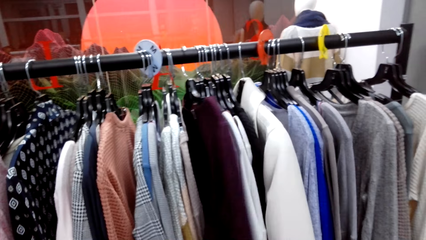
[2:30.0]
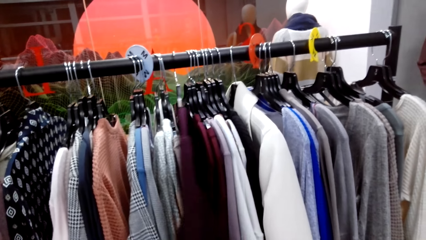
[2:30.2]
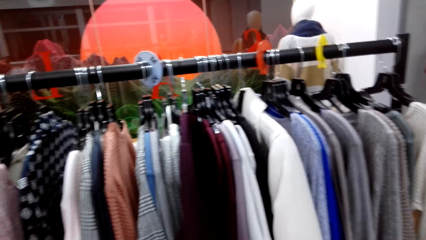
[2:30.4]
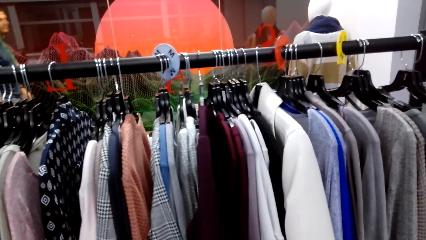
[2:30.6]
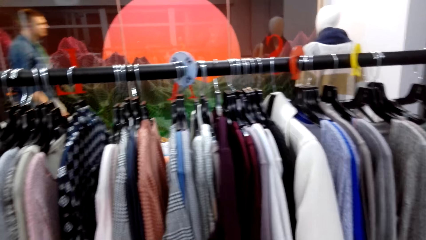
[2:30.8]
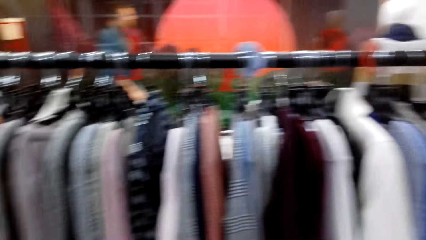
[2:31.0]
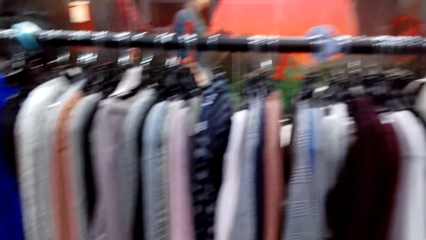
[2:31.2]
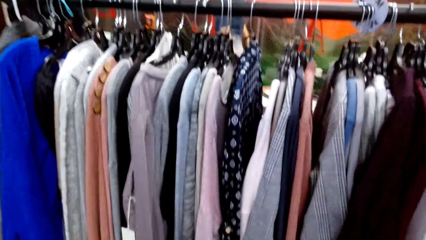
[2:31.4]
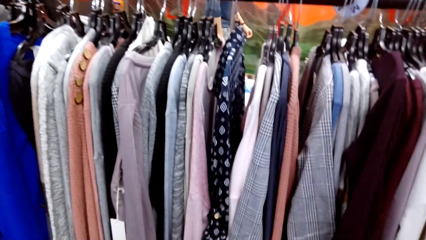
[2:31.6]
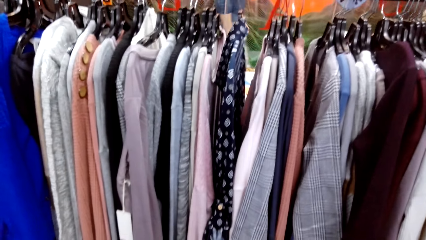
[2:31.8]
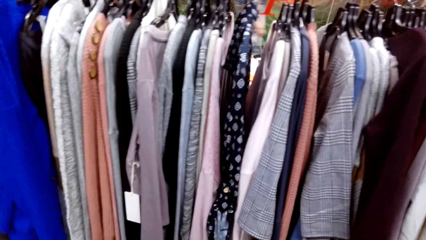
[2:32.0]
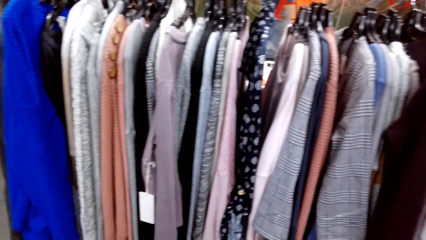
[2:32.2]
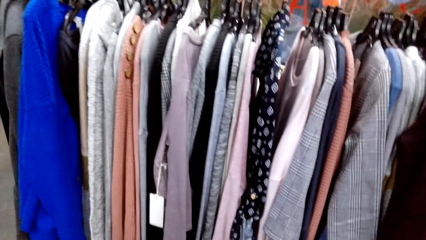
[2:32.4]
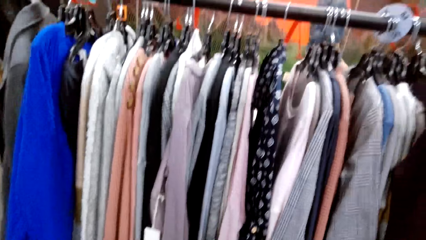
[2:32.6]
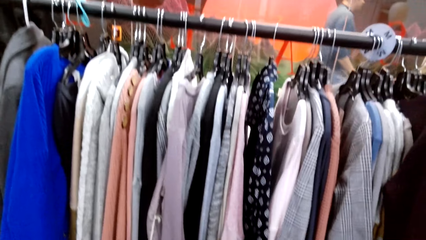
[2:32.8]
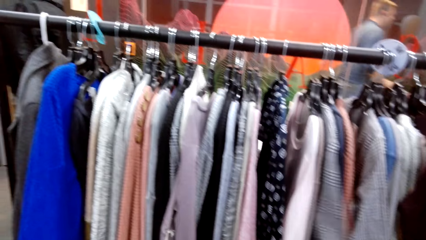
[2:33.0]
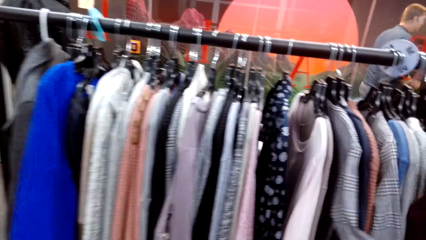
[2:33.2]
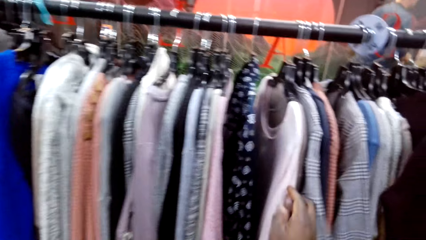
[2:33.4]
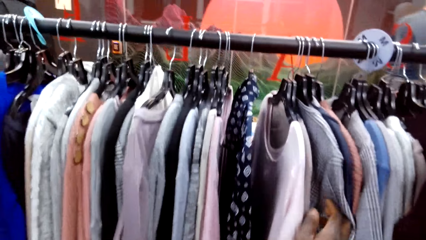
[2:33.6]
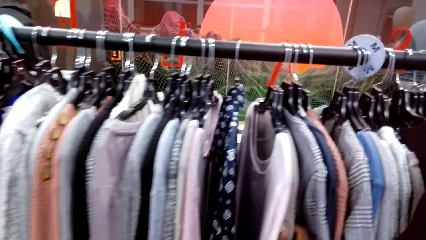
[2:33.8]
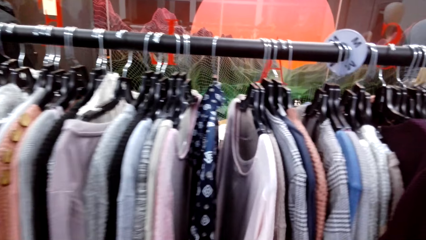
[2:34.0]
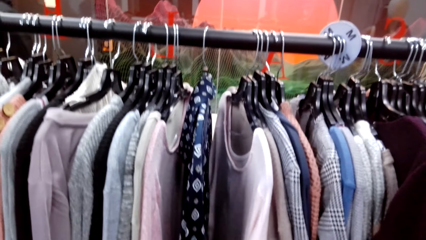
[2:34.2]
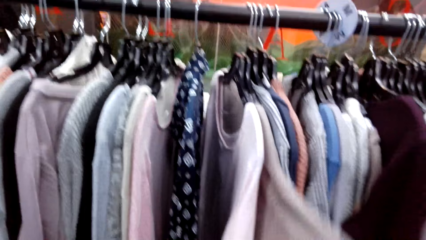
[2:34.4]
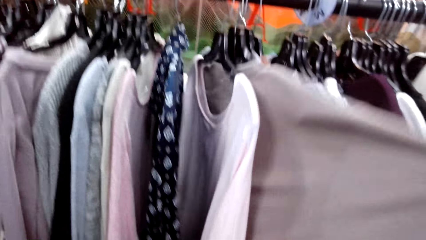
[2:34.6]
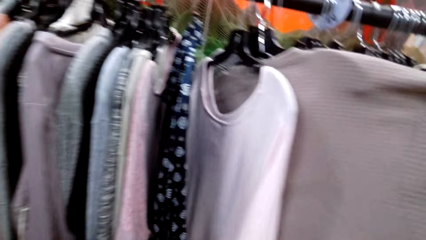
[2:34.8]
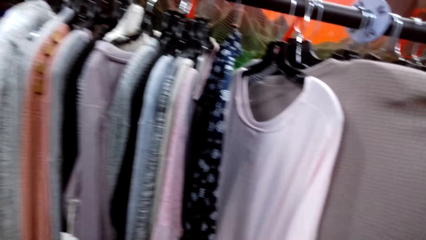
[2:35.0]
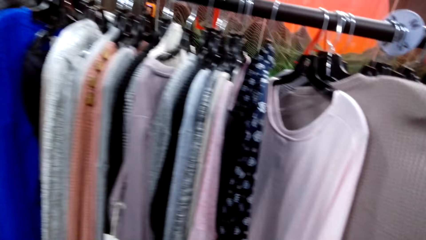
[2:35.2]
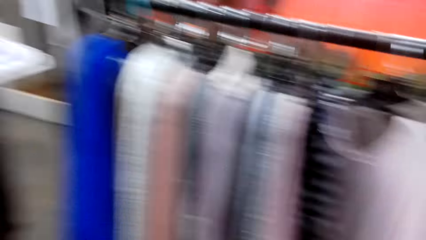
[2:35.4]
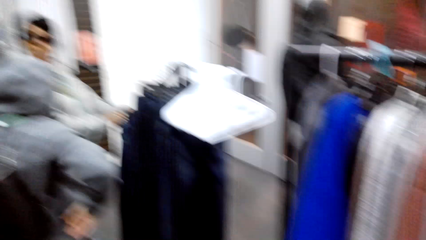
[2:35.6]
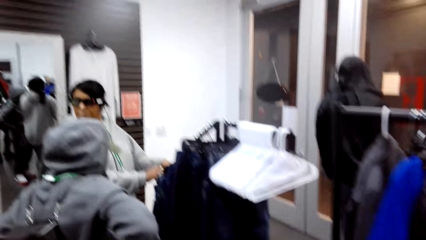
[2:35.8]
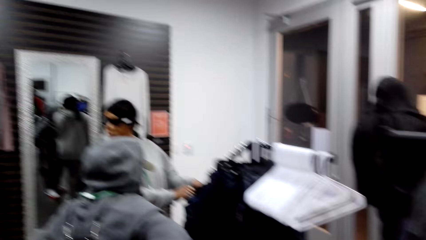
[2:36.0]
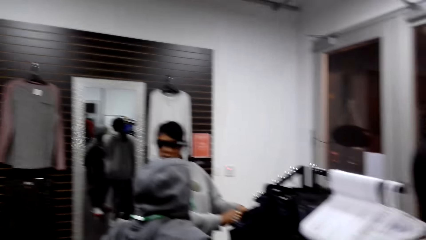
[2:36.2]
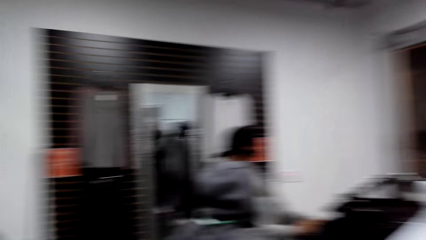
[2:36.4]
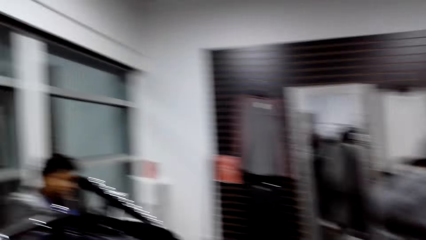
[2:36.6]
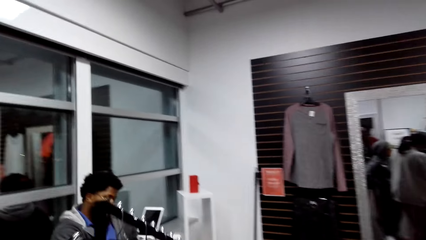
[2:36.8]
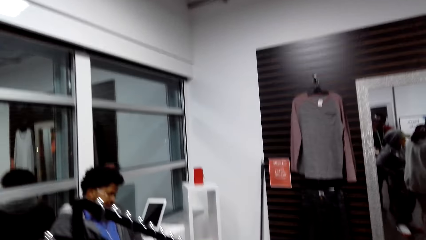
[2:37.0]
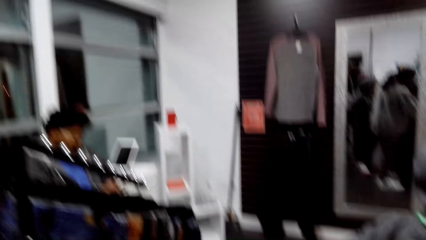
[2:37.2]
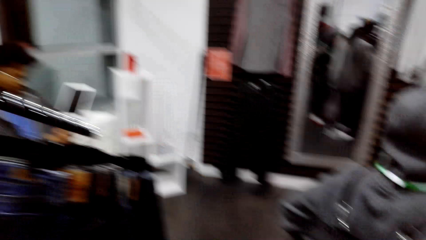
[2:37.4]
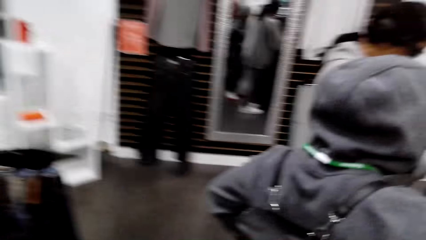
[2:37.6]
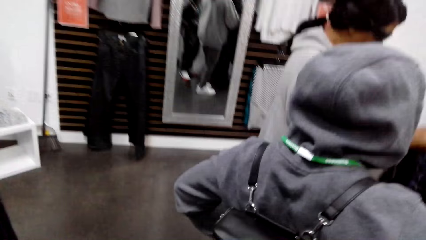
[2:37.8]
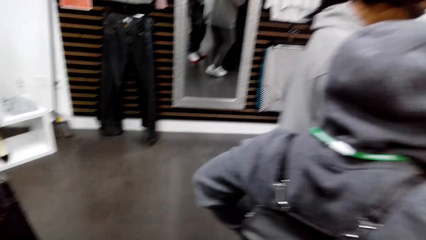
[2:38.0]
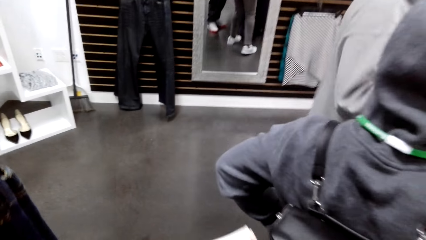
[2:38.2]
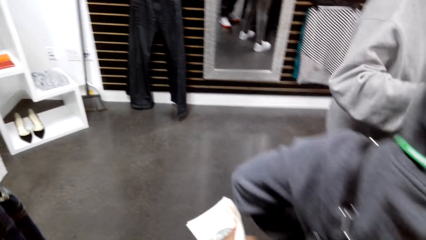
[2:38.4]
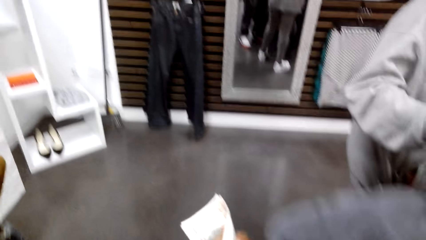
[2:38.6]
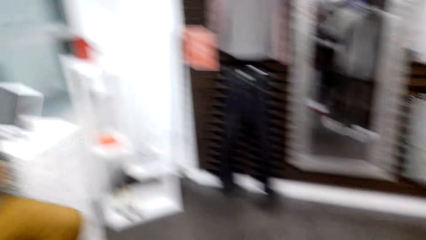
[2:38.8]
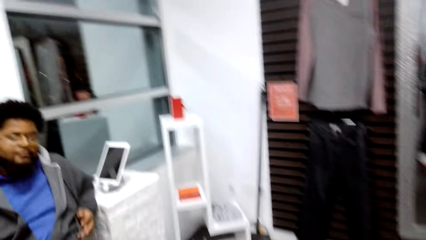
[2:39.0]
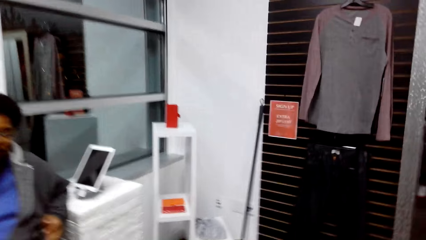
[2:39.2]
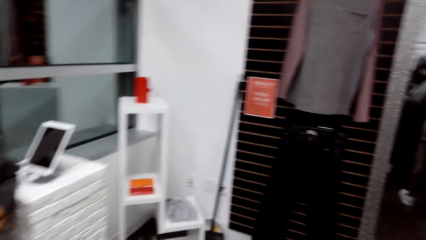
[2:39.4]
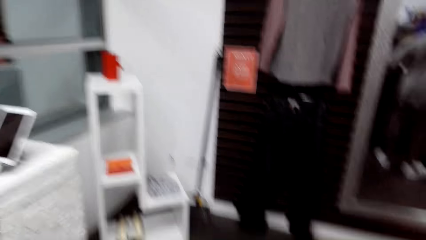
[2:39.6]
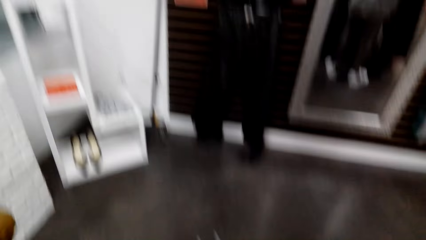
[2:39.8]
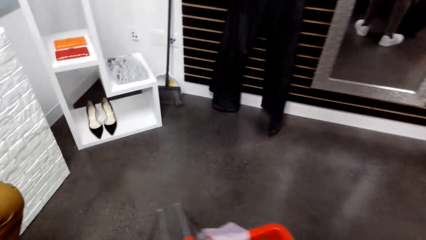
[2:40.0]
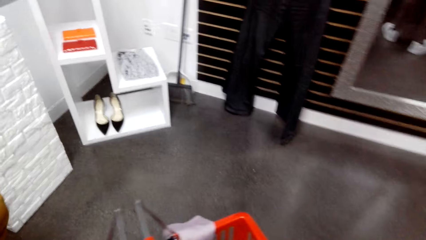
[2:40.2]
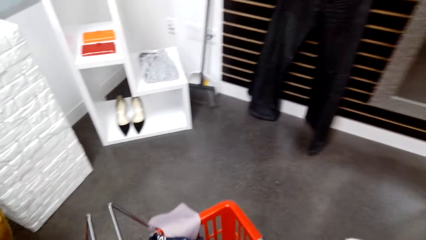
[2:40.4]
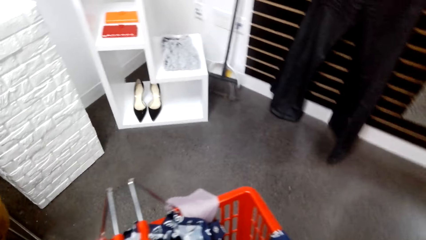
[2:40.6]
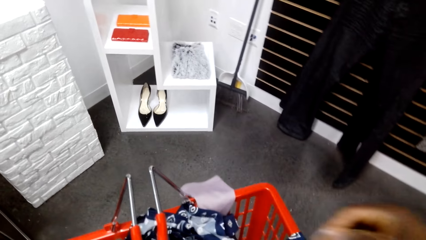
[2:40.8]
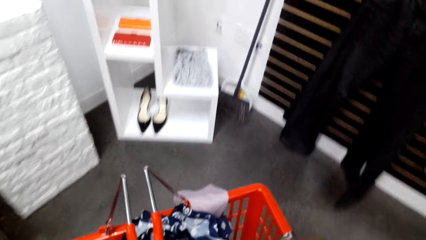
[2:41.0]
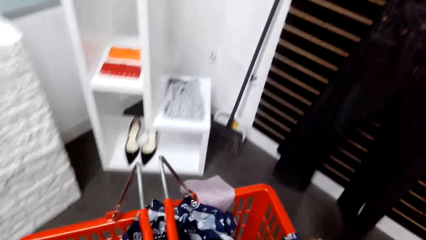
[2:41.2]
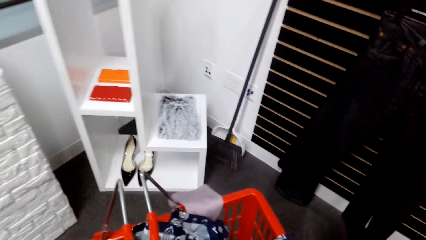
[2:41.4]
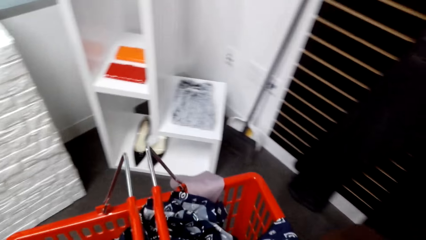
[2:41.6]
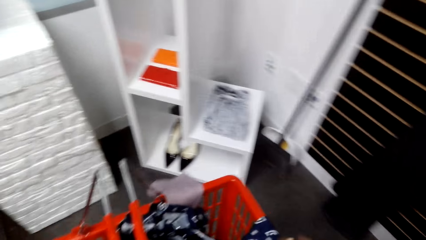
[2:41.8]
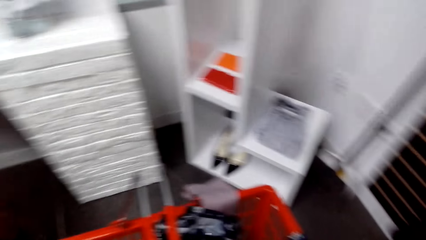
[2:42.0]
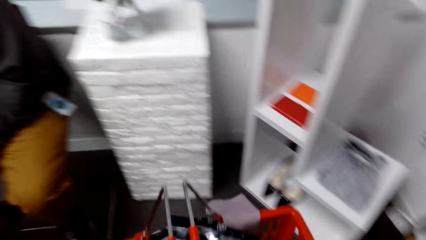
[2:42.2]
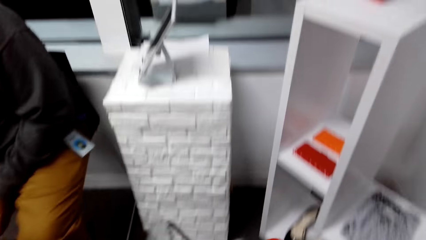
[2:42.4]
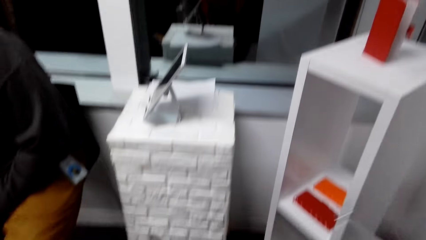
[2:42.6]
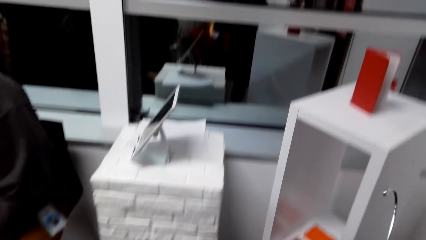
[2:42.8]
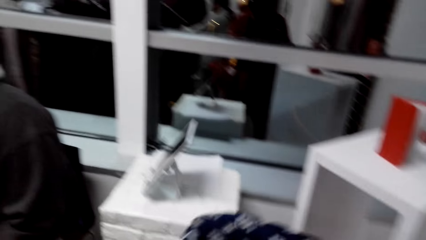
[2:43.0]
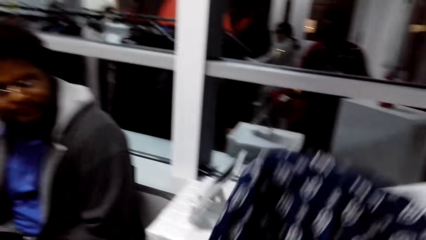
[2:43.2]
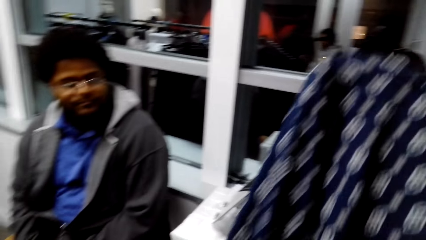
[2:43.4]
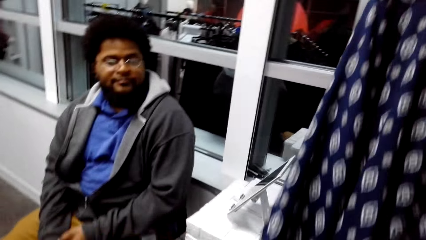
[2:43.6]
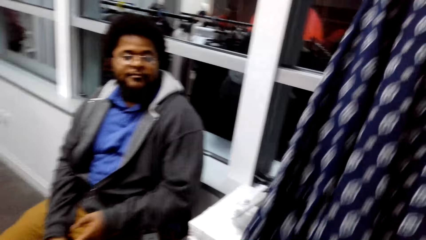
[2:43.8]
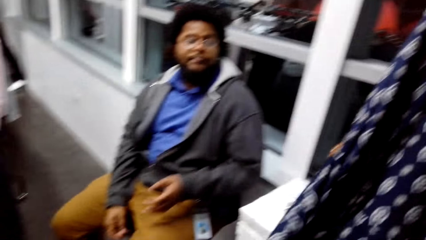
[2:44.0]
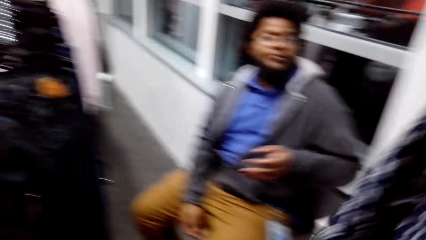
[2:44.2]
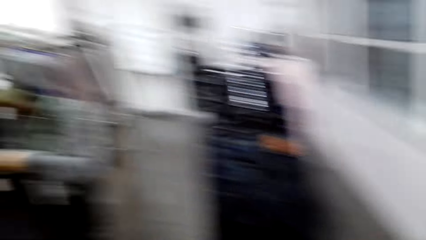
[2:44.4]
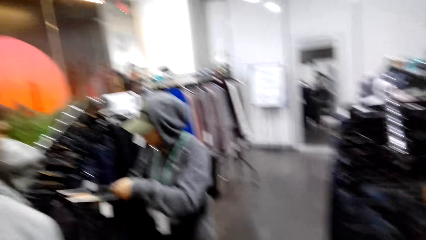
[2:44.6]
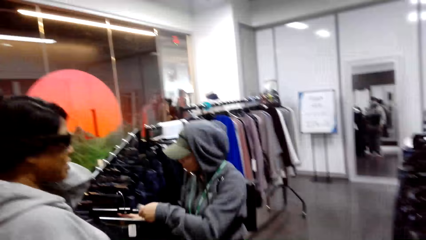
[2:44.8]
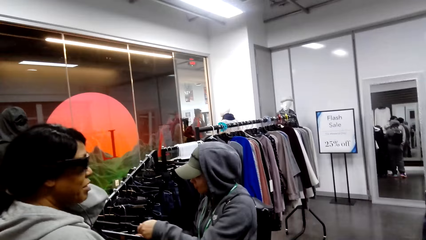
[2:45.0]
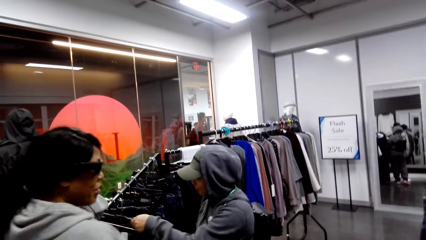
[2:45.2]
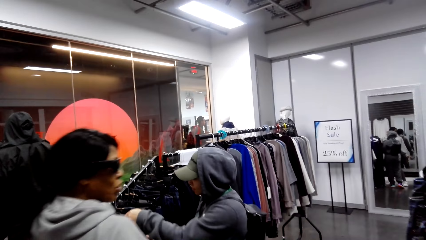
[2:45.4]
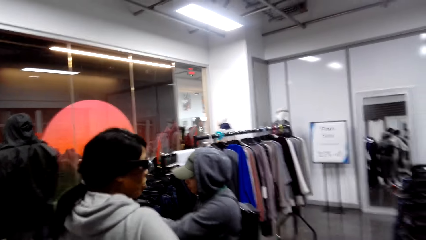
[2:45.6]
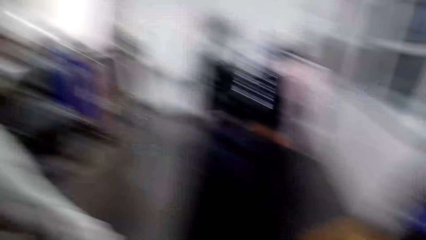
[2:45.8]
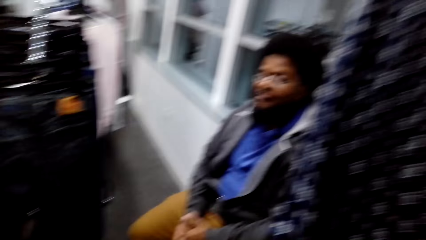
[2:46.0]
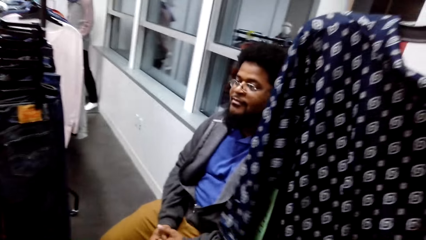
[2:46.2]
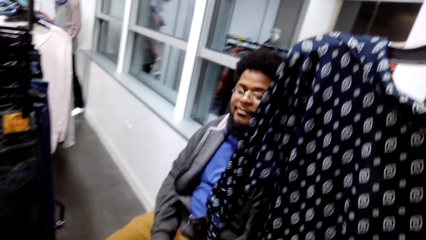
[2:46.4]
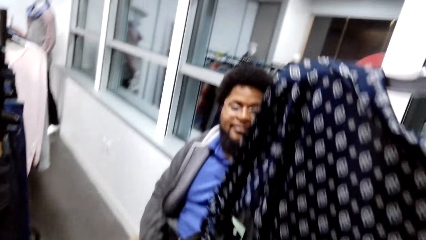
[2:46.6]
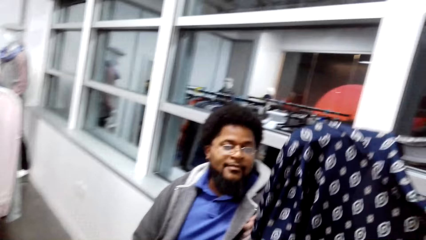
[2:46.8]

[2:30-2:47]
The camera wearer looks at the sweater. They look at the cloth. They pull a cloth and look at the cloth. They touch the top on the hanger. They walk around. They lift the bucket and walk around. They lift a cloth. A man looks at the camera wearer. The camera wearer looks around.
